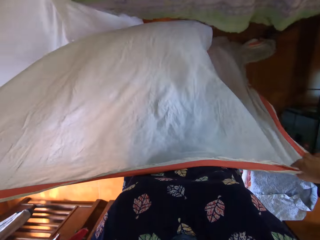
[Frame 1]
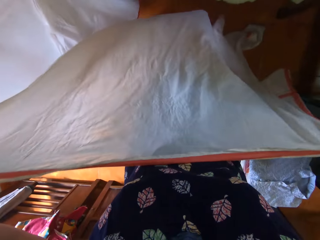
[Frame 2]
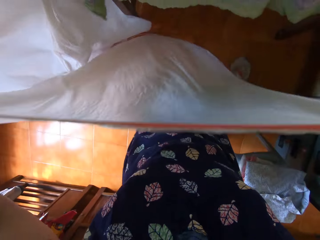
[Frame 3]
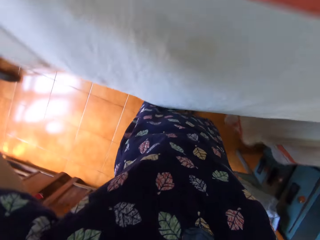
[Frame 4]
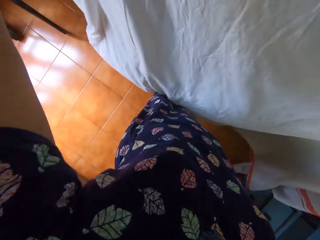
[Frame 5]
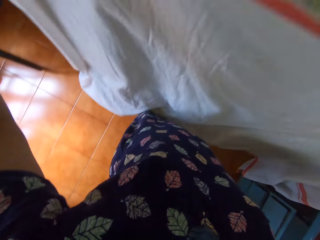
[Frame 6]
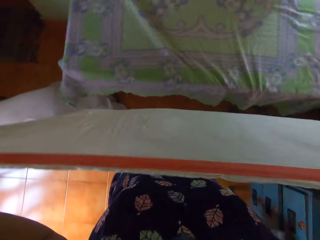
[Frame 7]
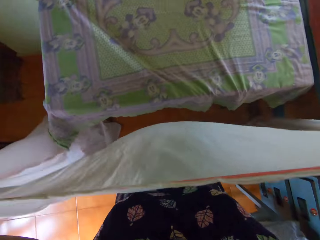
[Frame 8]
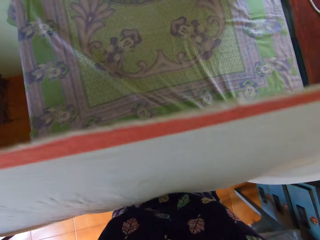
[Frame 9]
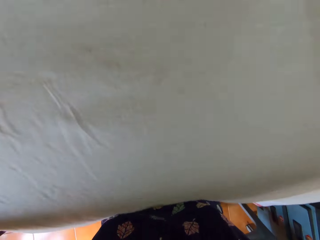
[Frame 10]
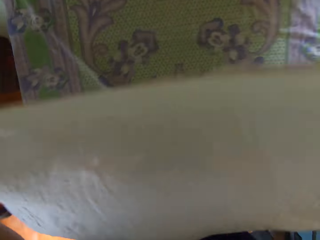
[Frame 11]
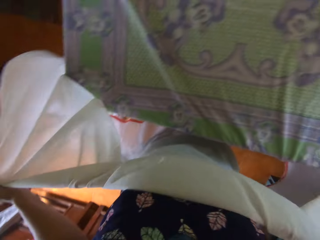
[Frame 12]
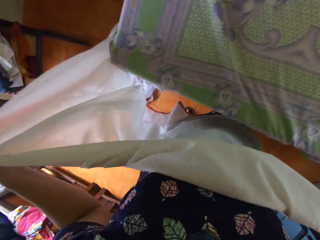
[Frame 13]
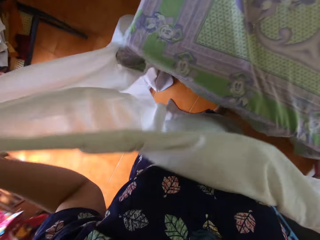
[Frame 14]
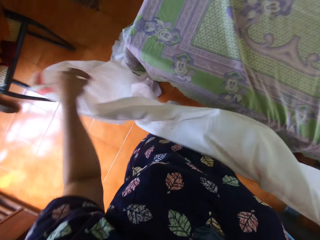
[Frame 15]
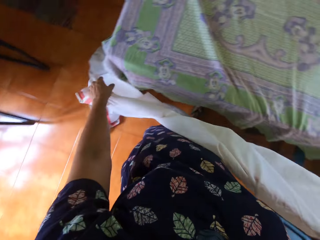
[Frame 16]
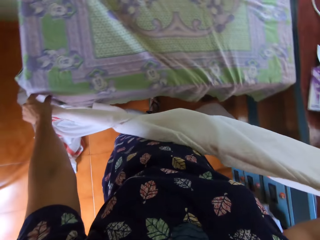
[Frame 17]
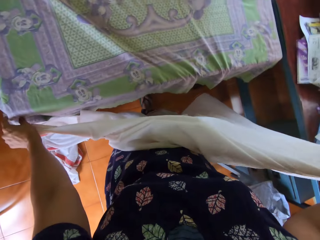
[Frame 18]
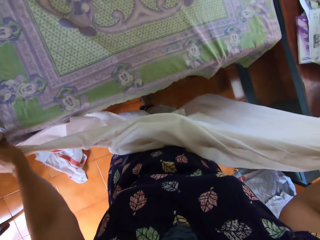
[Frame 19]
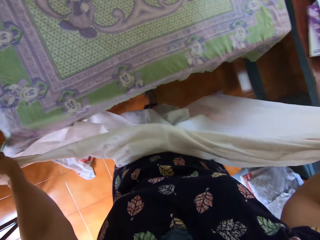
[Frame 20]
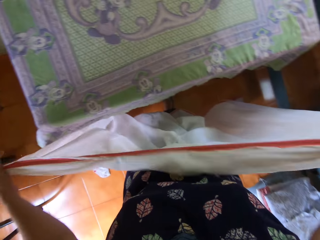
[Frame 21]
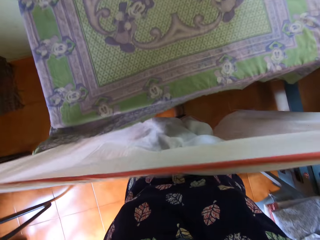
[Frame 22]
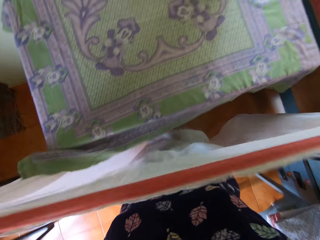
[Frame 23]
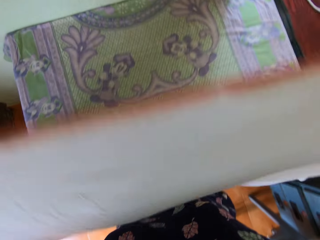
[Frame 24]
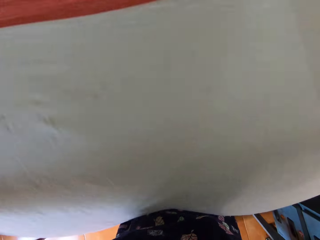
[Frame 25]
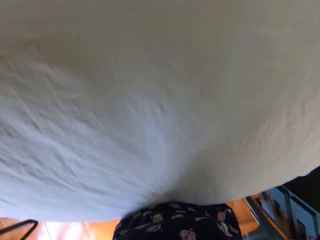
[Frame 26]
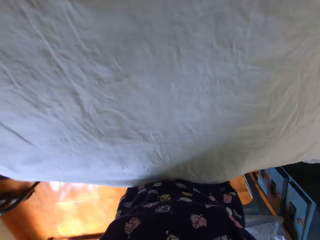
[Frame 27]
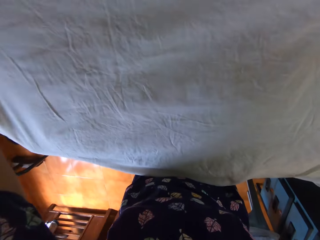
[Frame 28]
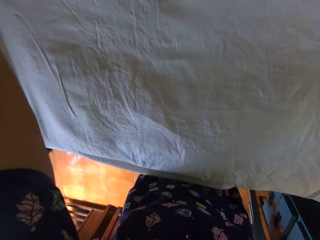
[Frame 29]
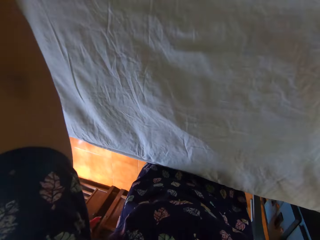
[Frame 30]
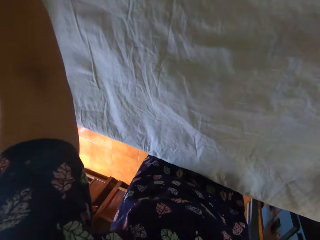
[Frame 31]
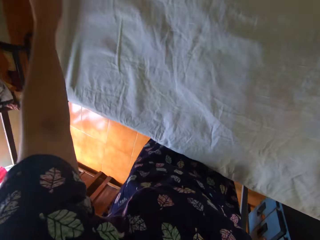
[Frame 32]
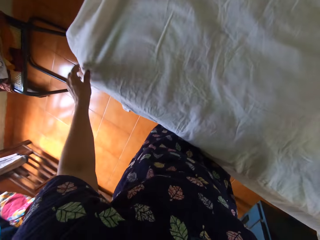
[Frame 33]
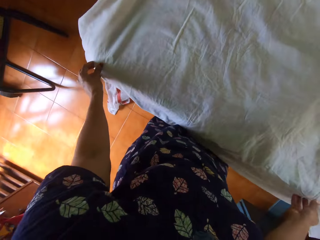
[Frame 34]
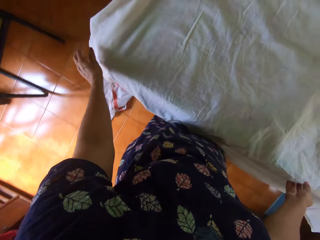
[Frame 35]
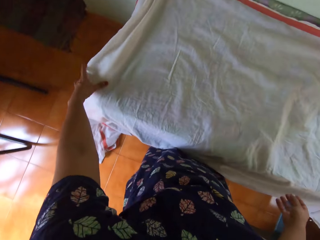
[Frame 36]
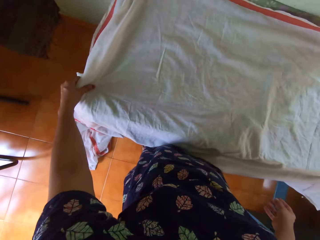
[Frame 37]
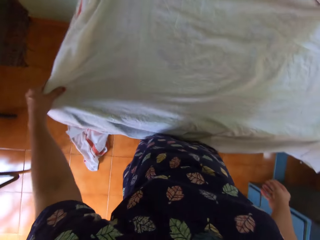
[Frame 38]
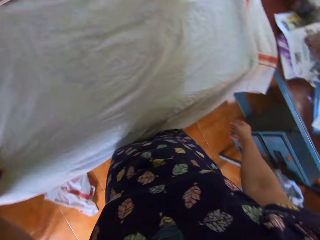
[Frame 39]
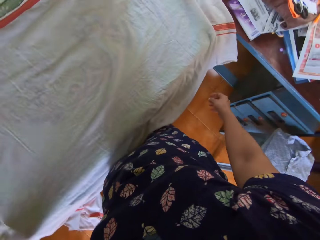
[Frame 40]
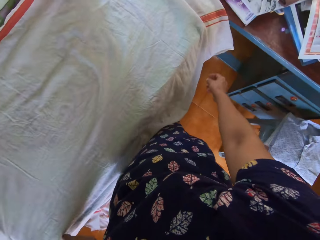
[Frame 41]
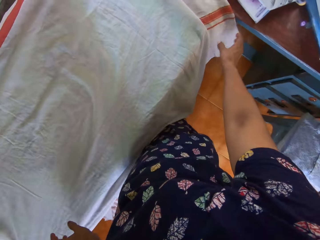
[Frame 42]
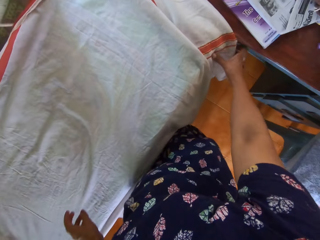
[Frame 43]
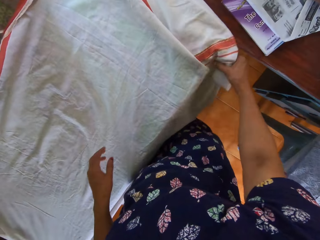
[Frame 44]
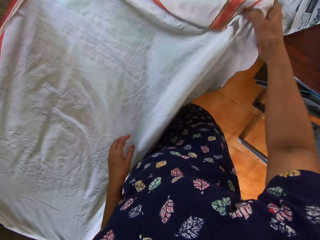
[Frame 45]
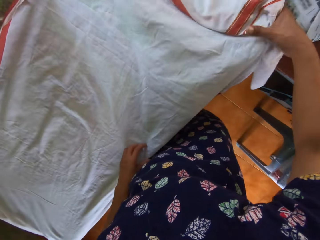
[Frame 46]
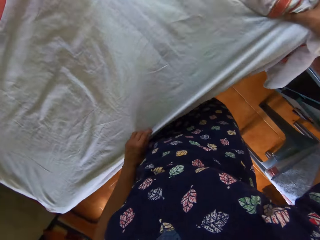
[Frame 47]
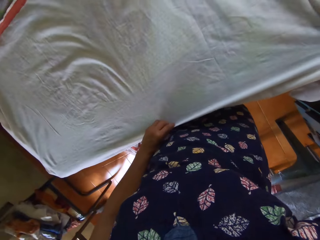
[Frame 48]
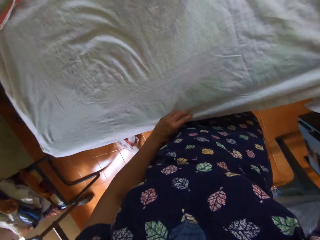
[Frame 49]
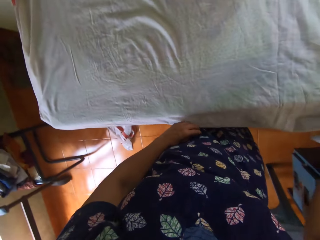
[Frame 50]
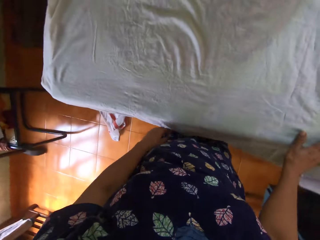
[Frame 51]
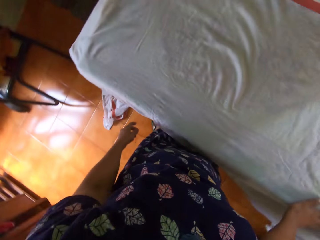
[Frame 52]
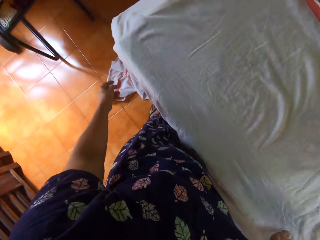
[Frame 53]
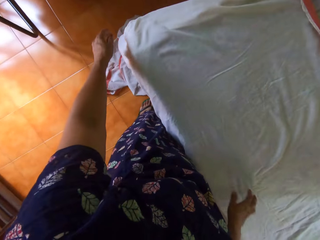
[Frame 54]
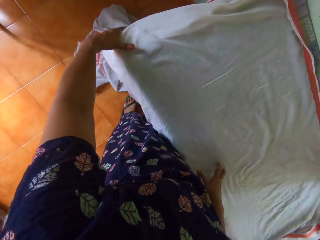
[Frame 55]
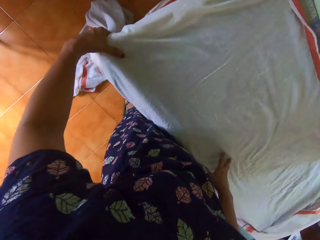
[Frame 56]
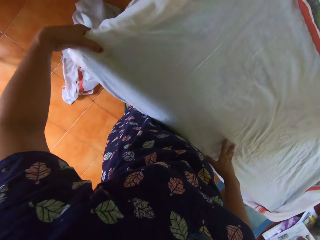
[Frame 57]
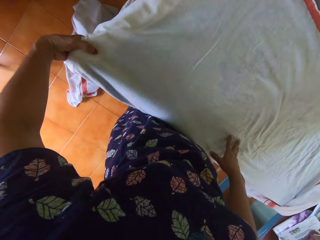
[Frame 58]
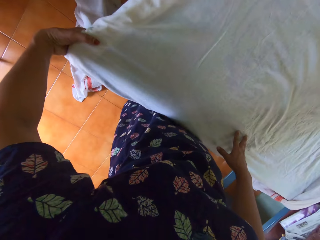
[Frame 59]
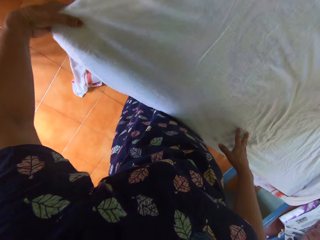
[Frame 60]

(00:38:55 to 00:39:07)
The camera wearer adjusts a wrapper on the first table with her left hand. She lays the bedsheet on the first table with both hands. She adjusts the bedsheet on the first table with both of her hands.

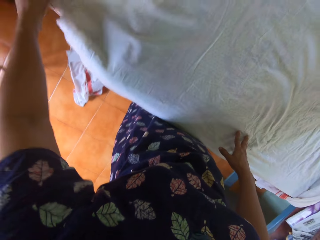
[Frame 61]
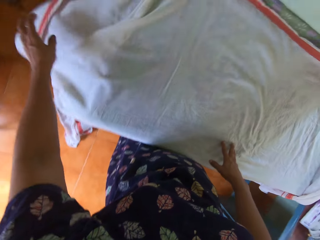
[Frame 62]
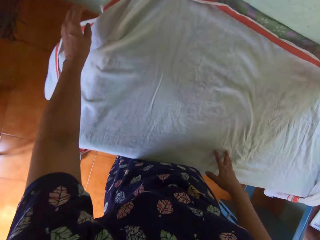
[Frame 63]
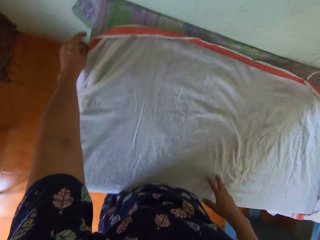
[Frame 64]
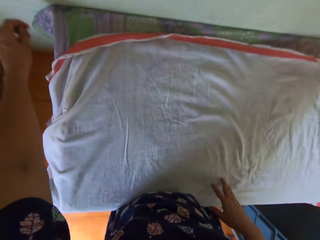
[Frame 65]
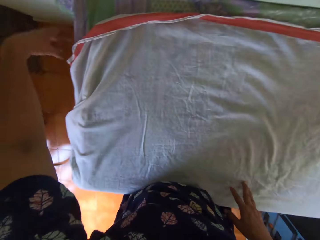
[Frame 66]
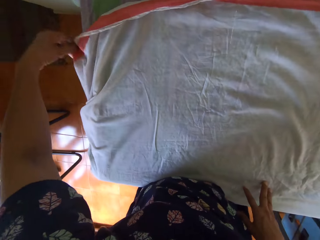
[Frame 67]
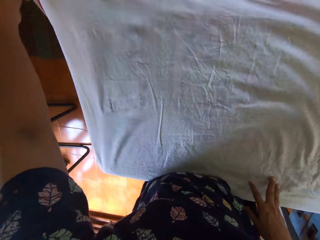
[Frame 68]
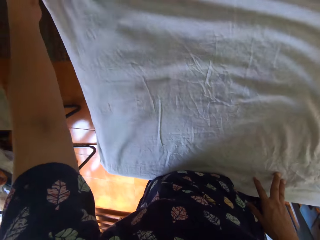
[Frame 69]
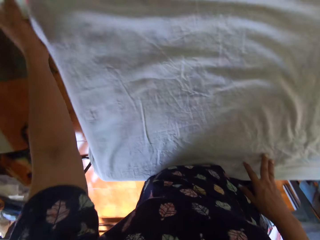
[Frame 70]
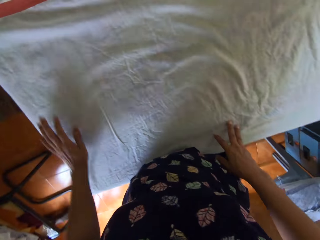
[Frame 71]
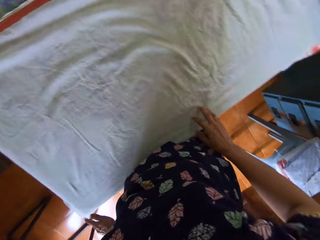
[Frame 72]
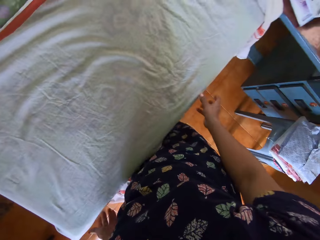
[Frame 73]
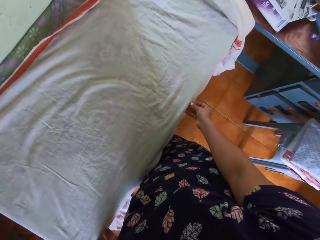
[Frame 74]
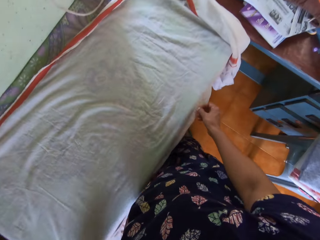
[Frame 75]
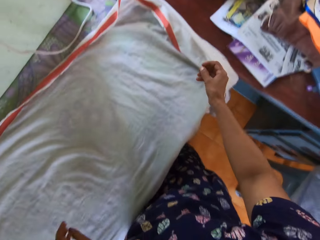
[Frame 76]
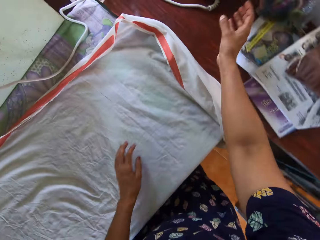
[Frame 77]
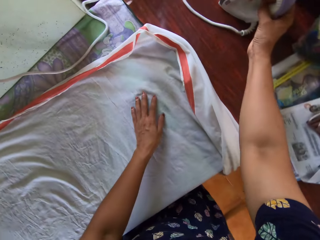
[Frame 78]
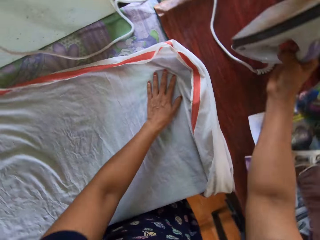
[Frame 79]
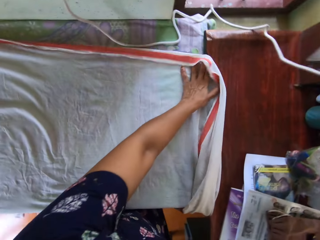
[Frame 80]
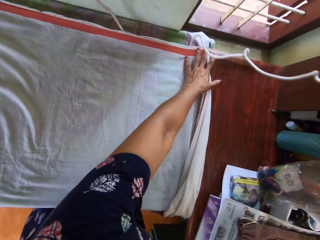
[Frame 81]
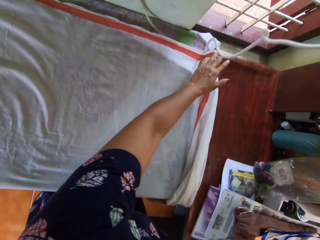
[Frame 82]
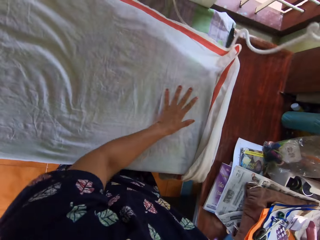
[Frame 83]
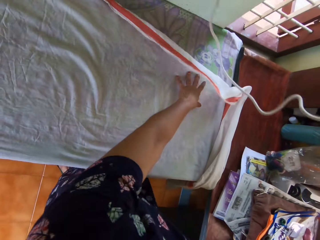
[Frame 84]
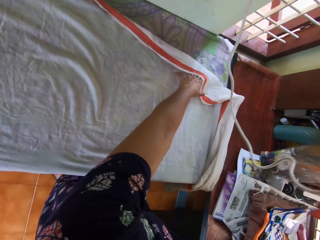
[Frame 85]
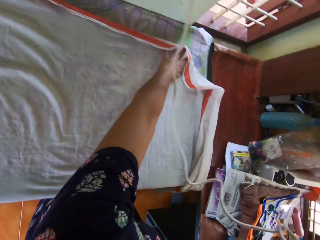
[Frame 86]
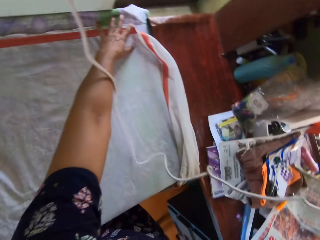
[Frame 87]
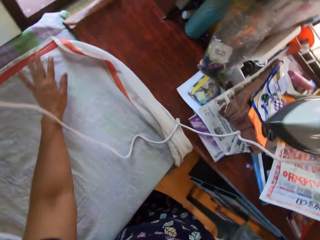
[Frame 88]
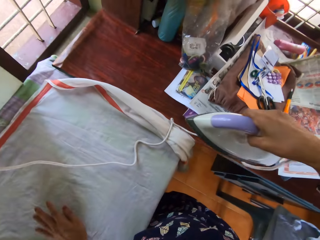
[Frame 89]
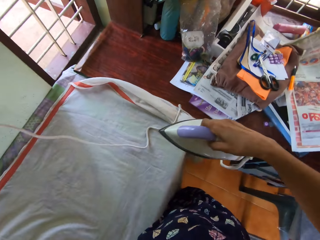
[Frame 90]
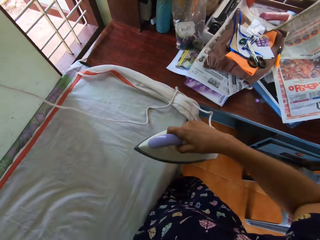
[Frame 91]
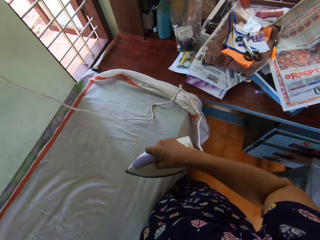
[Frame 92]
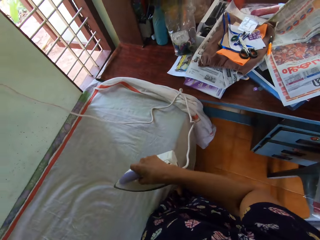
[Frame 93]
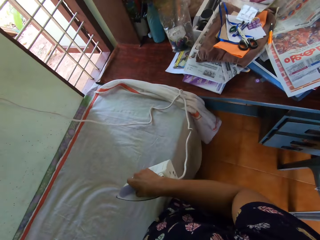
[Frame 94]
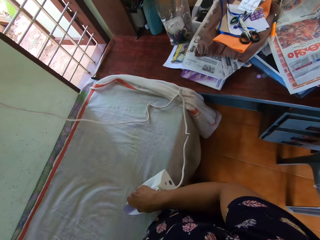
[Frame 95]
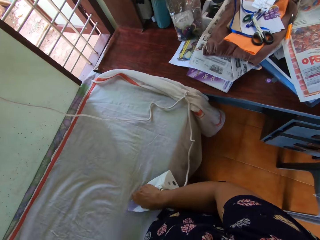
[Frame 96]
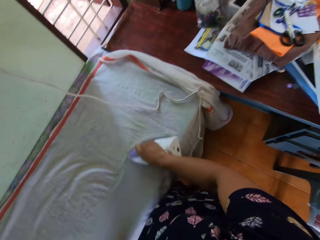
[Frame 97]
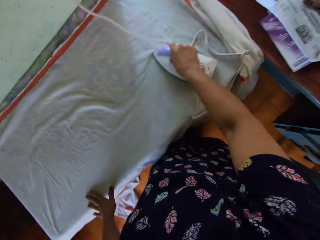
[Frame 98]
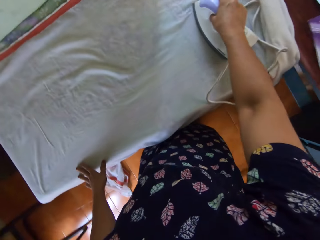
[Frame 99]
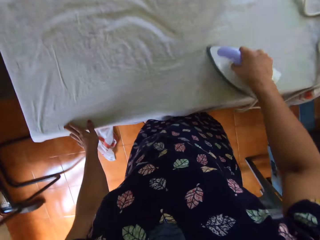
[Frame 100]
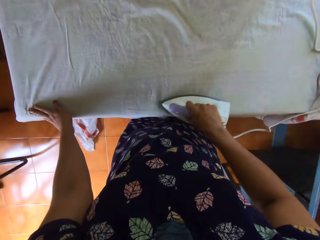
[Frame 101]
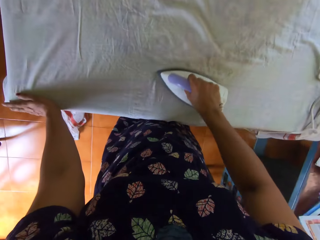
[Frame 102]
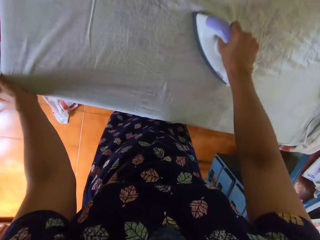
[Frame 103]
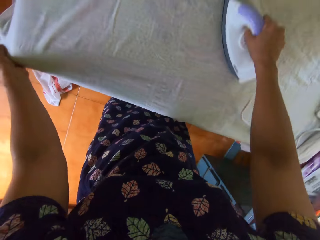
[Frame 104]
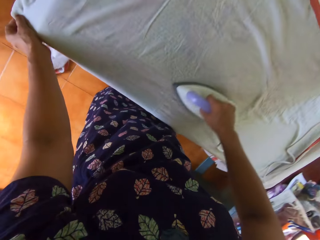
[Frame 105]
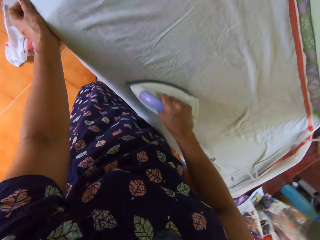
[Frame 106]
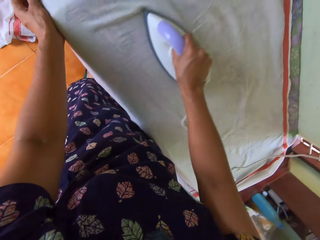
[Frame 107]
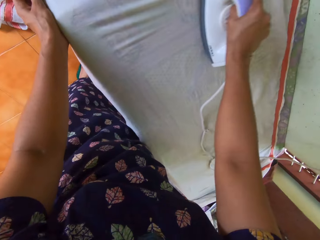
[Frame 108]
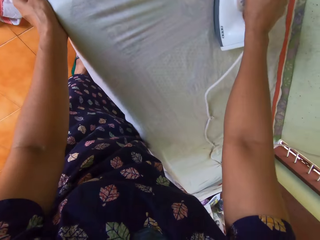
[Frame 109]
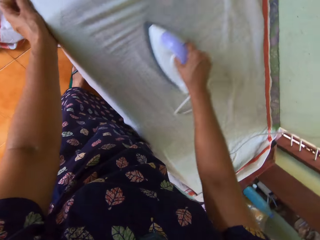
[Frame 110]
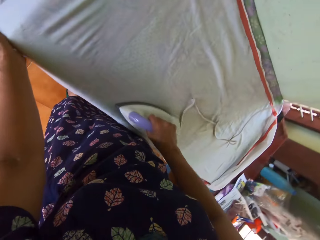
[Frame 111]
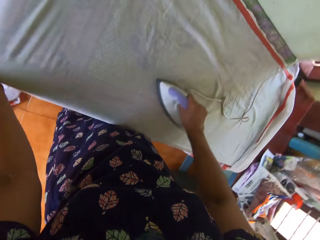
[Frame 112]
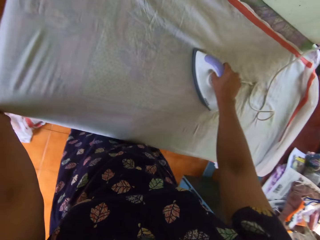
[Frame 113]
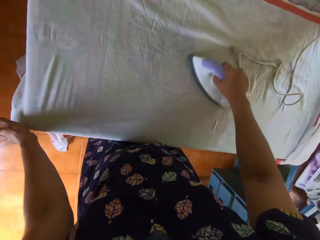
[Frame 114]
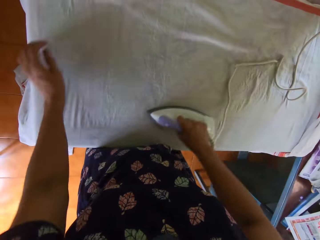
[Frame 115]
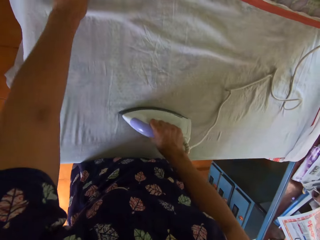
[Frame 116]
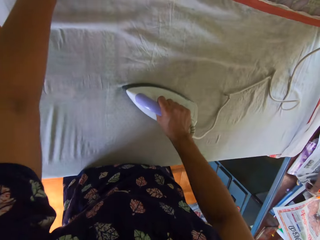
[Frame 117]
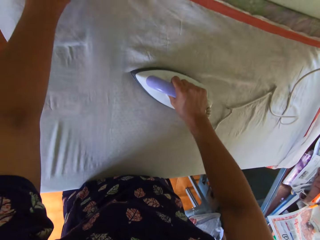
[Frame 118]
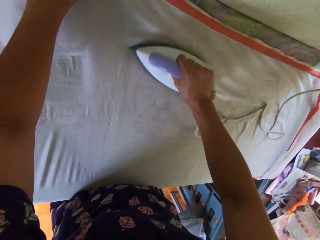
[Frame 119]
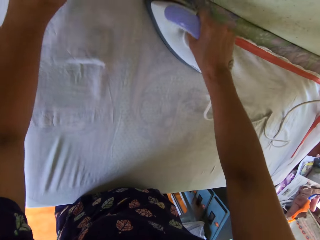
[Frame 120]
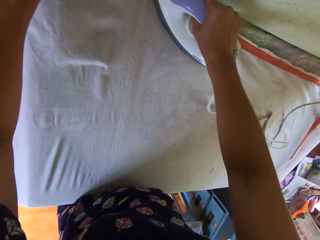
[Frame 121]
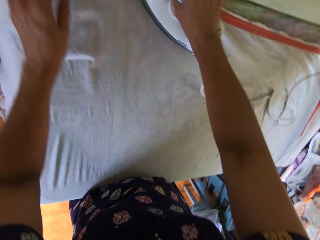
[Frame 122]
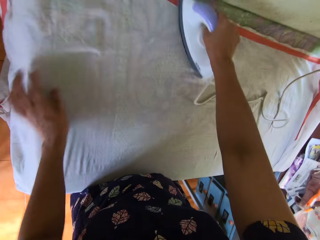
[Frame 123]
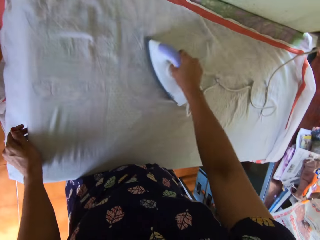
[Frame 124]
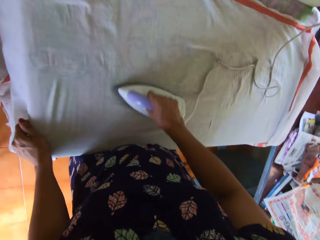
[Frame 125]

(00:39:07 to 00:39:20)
The camera wearer lifts the iron from the second table with her right hand. She irons the bedsheet on the first table with the iron in her right hand.
